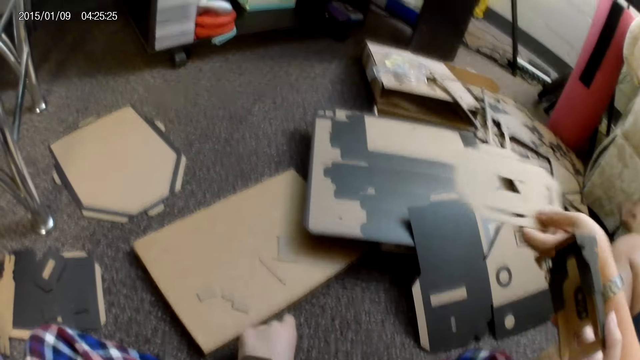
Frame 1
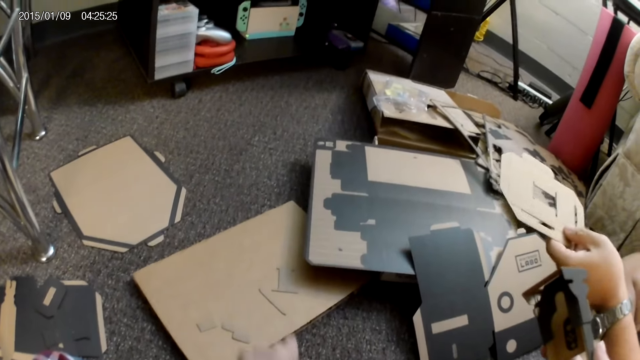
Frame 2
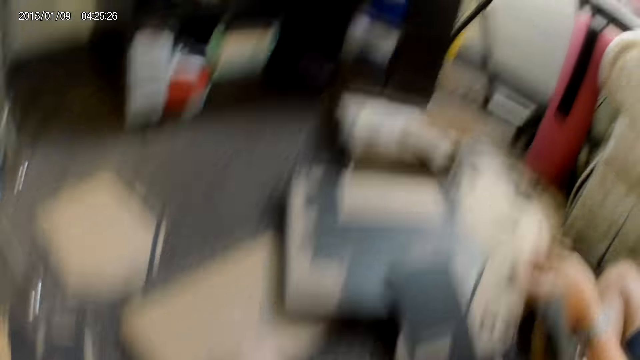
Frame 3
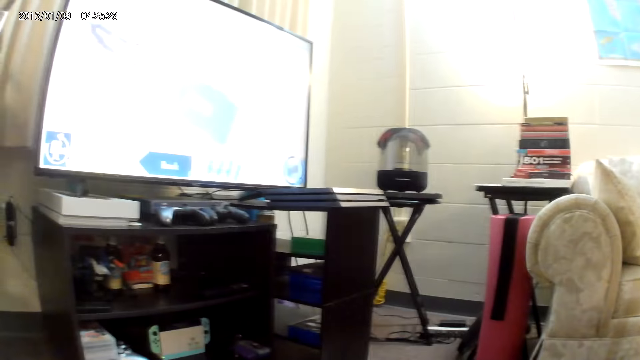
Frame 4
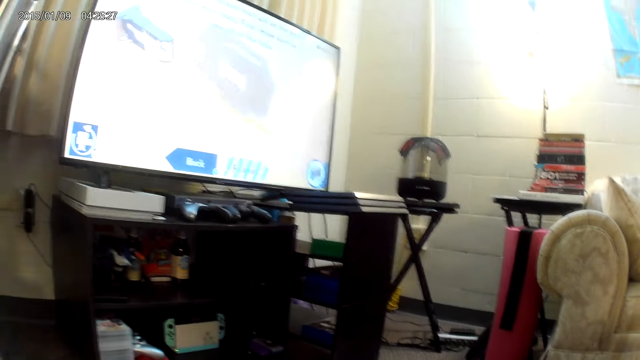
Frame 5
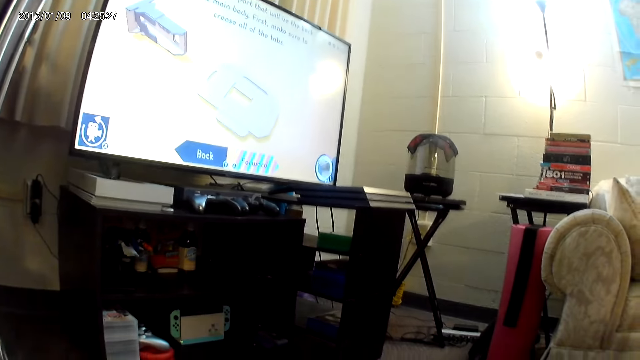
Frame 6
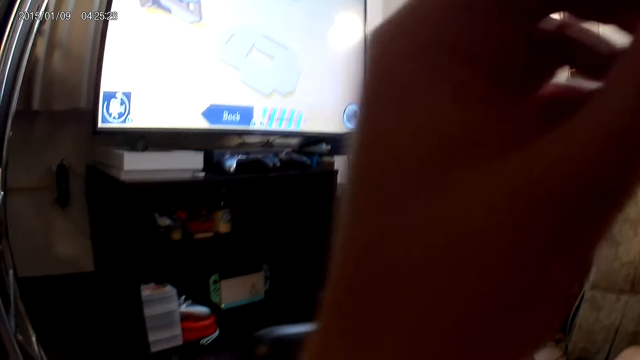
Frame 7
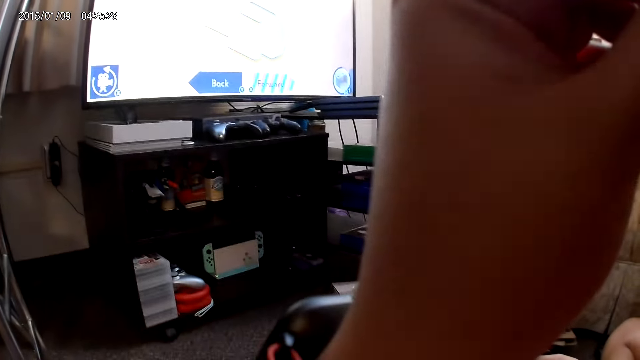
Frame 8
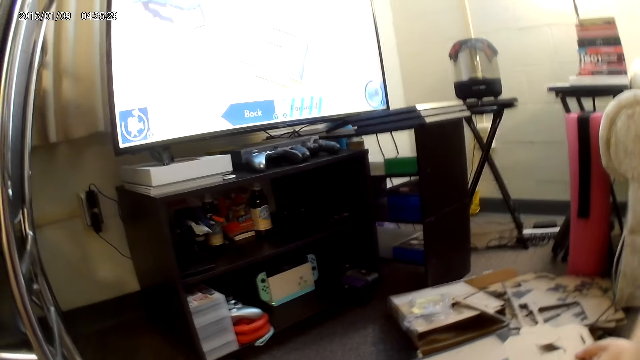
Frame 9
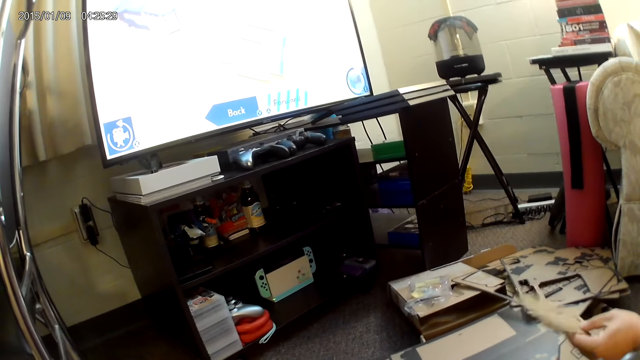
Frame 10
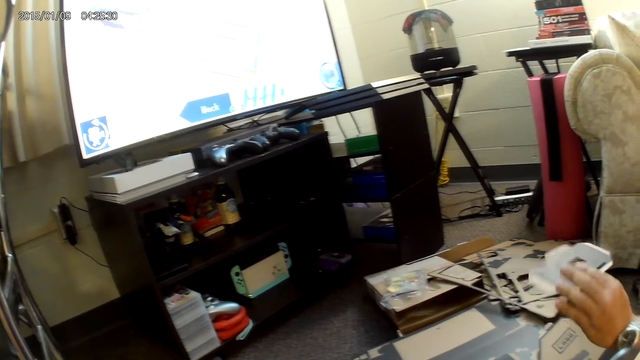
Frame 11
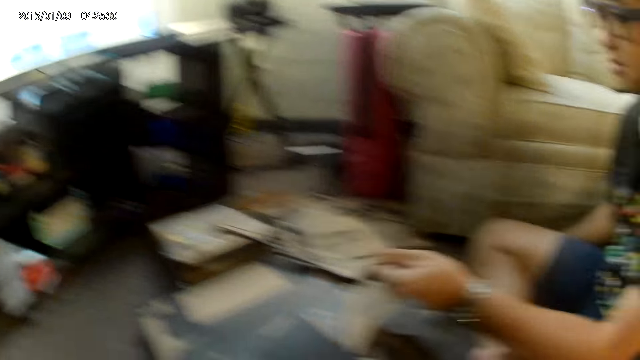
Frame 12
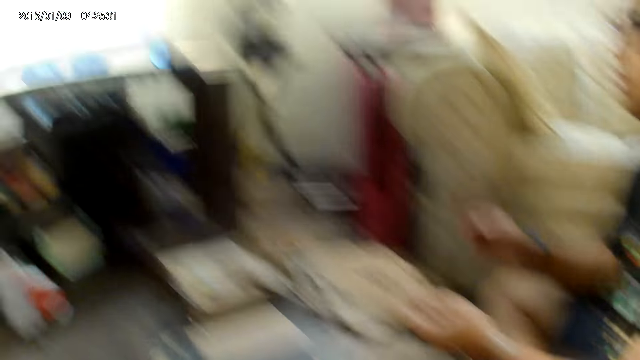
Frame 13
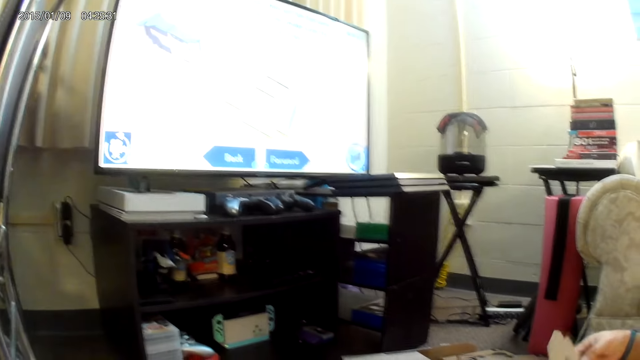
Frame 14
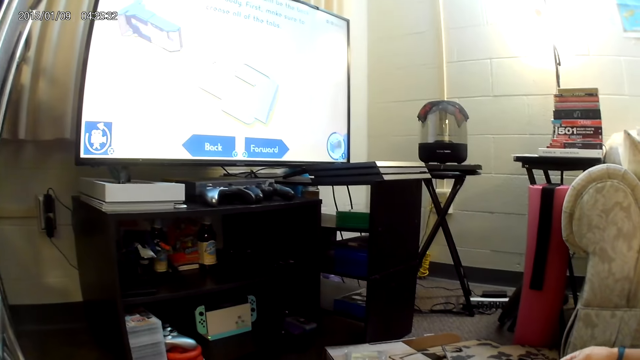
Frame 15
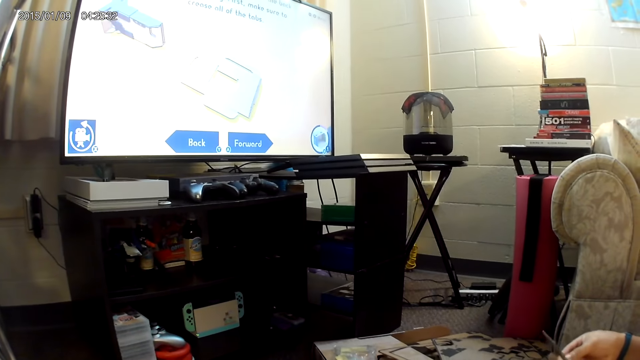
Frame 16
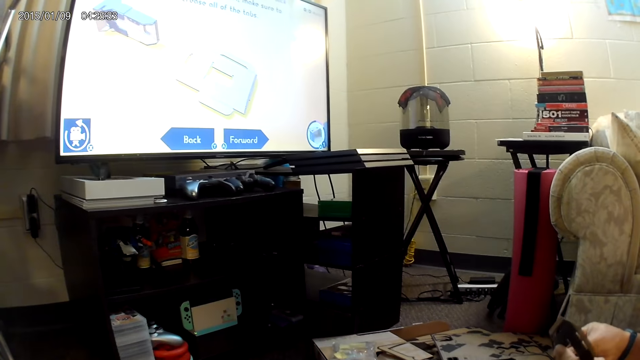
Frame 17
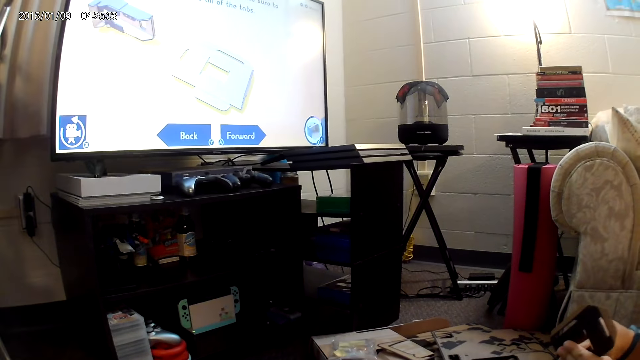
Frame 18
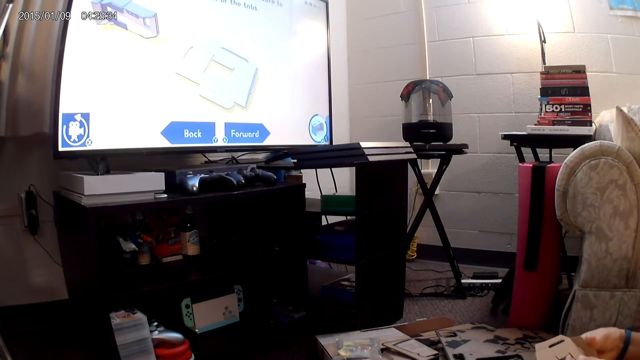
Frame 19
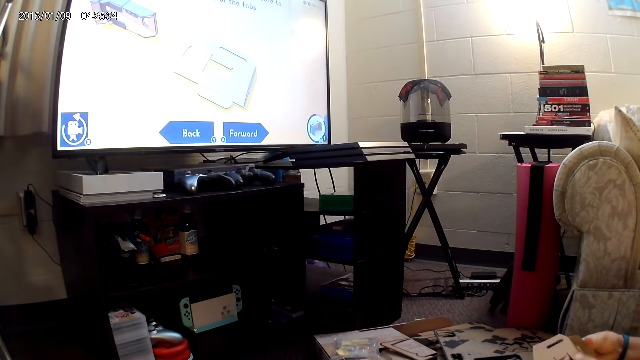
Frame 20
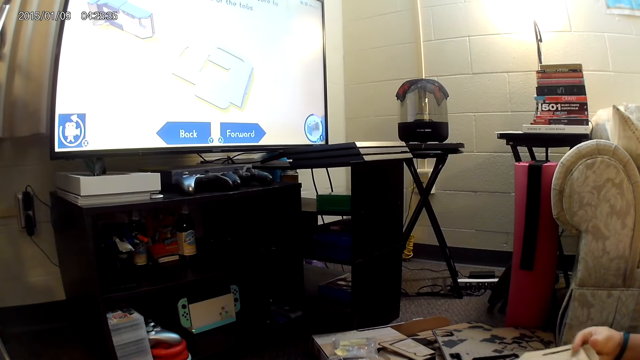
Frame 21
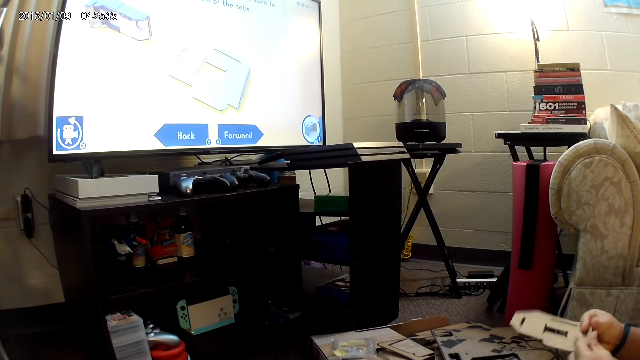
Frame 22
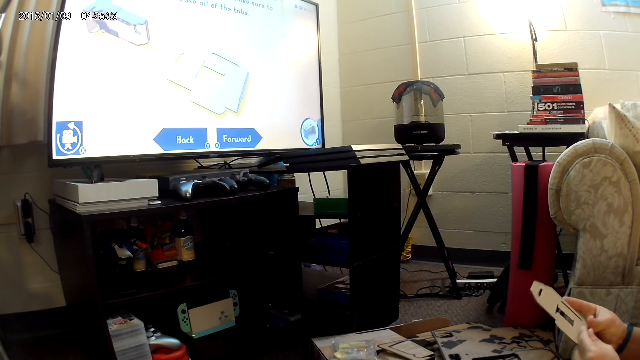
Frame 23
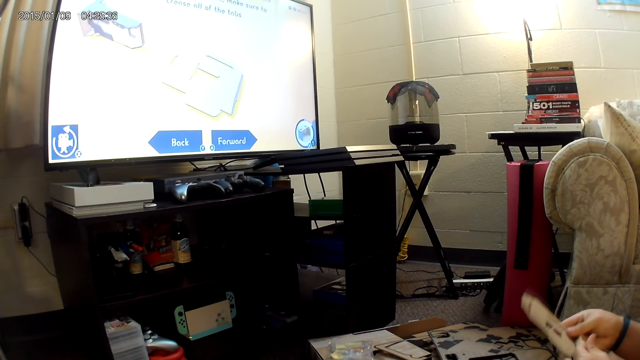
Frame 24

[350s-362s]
The camera wearer picks a piece of a cardbox on the floor. She touches the head-mount camera with her left hand. A man turns a cardbox. The man holds the cardboard piece with his left hand. He assembles the cardboard piece with both hands. He folds the cardbox.

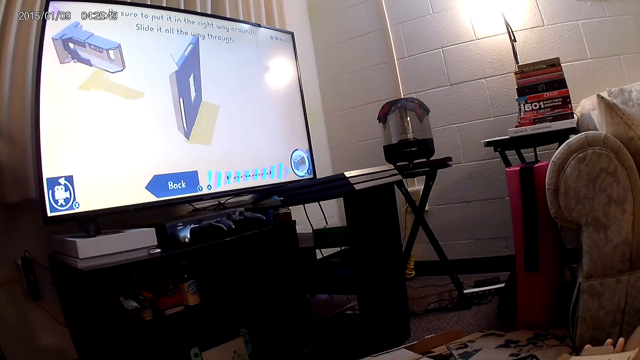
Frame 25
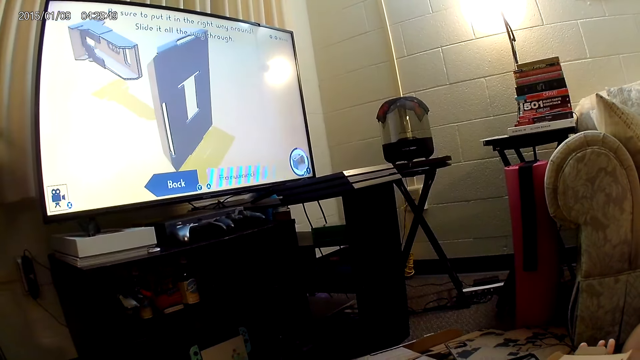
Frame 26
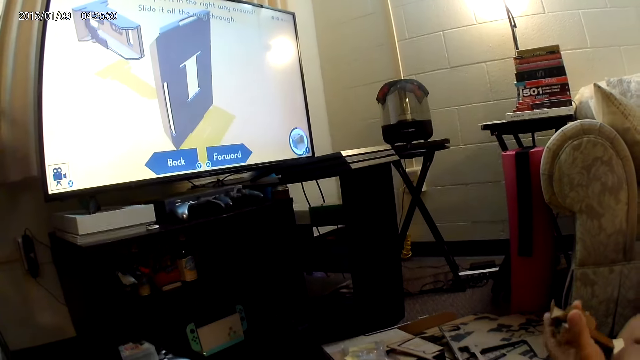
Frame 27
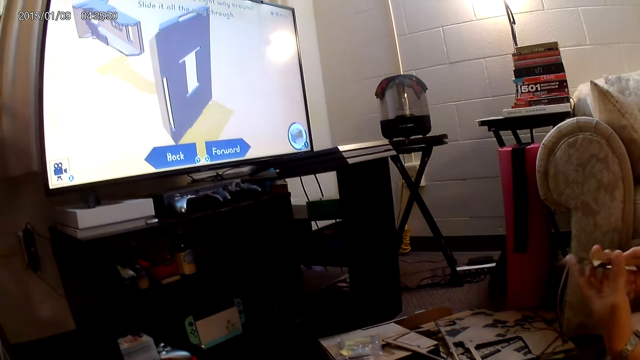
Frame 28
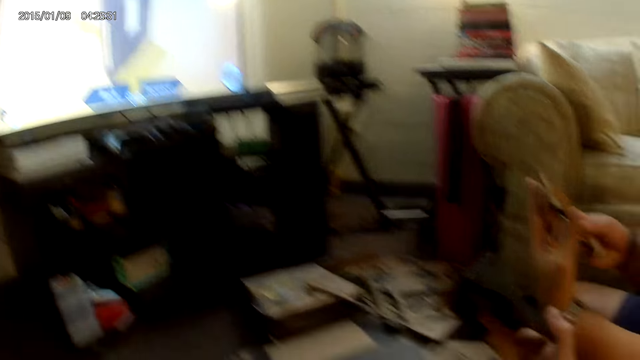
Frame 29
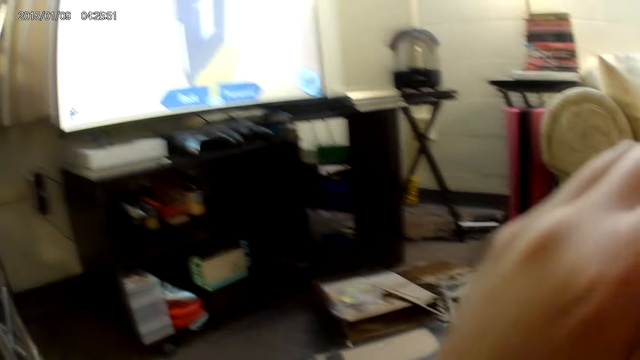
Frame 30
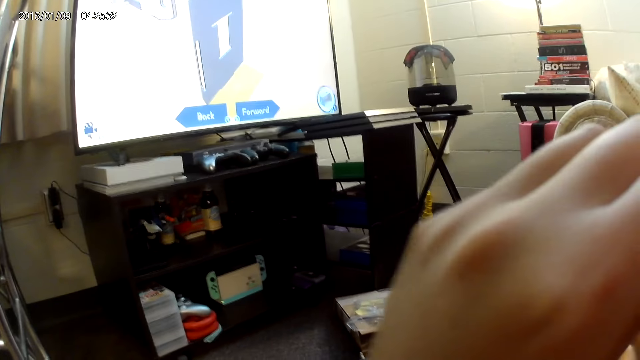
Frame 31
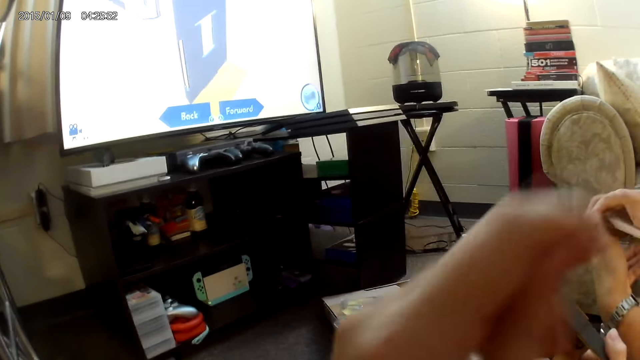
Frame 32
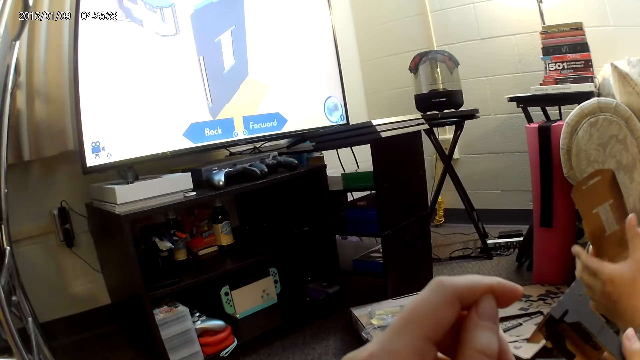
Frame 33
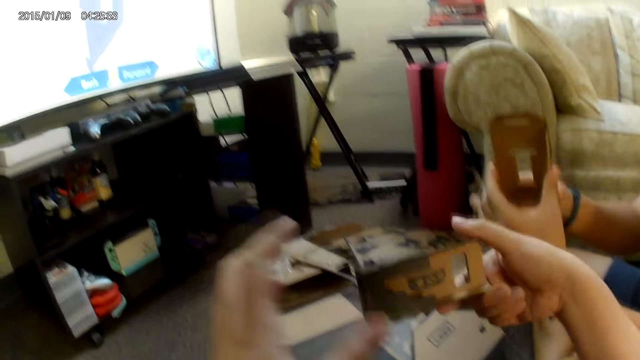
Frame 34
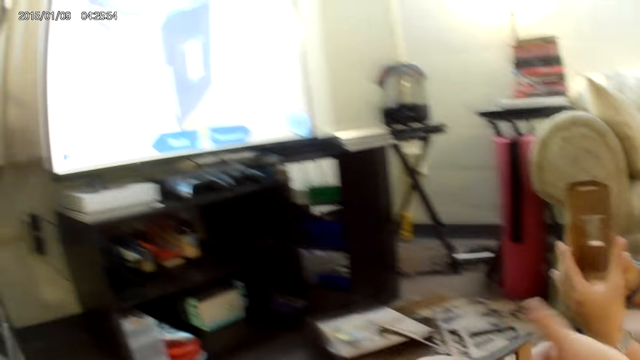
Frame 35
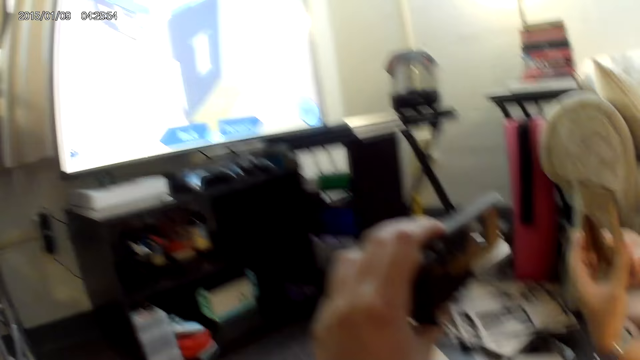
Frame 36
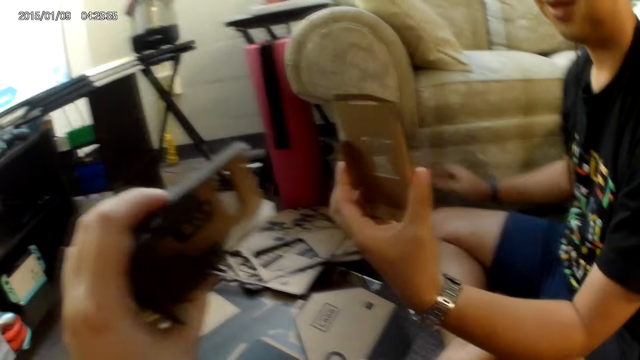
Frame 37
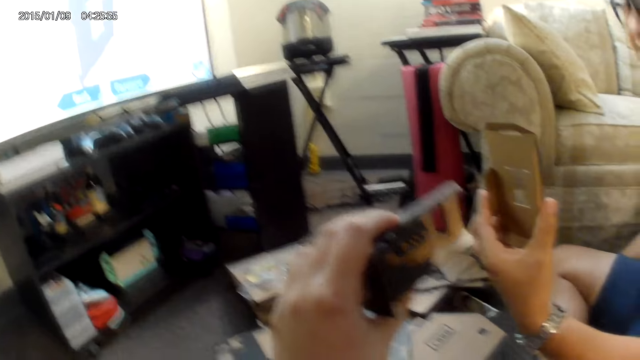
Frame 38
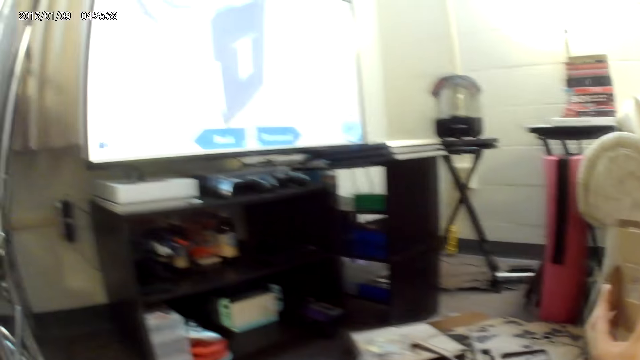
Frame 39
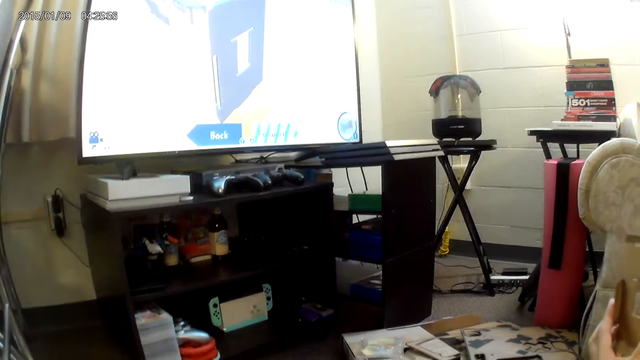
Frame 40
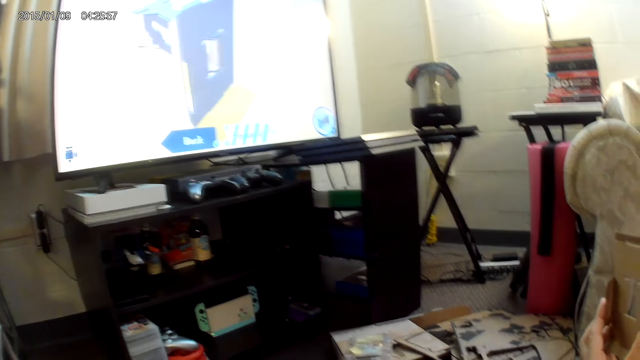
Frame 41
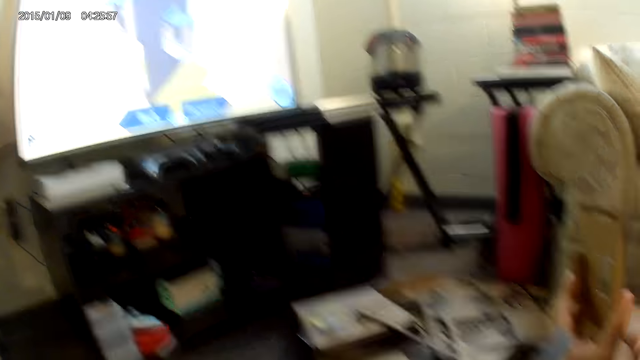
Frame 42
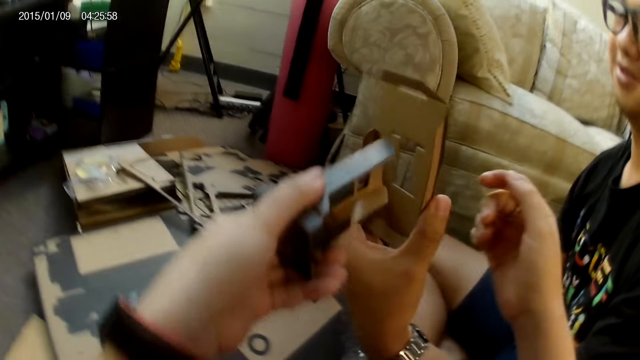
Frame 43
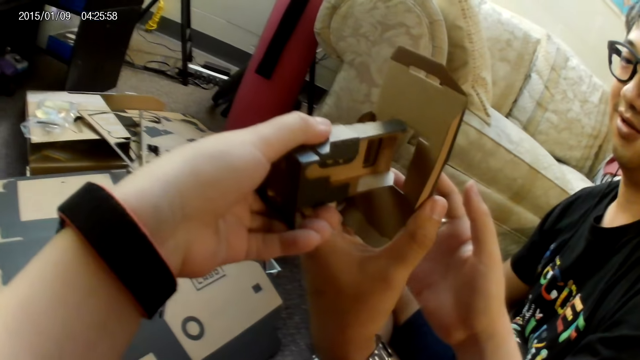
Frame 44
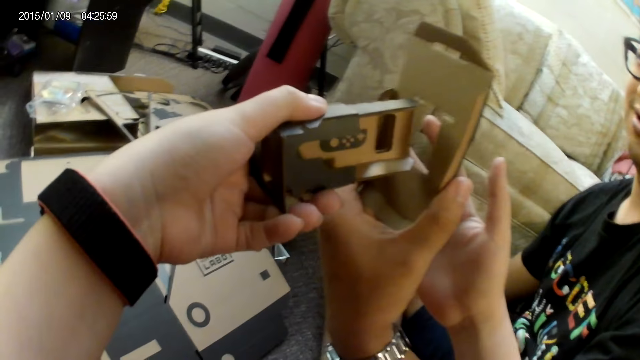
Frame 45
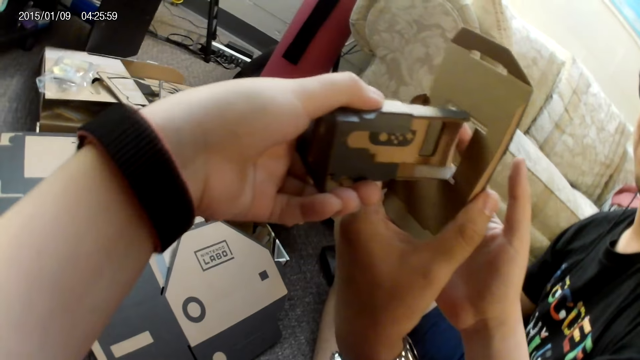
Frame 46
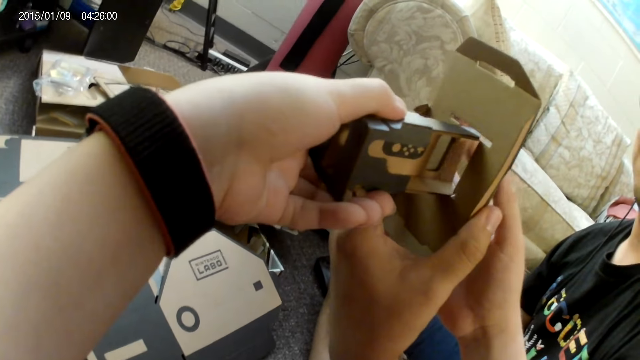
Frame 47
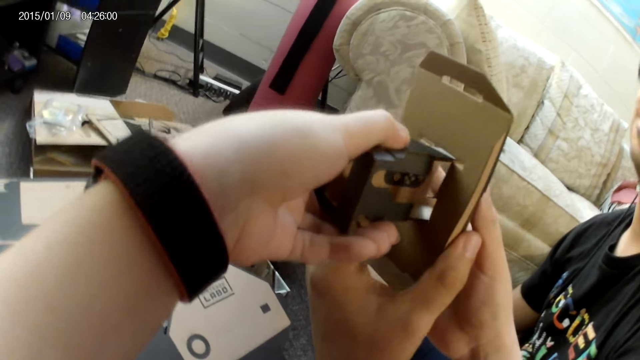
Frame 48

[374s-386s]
The camera wearer rubs her forehead with her left hand. She touches the face. The man holds the cardboard piece with both hands. The camera wearer holds the assembled cardboard piece with both hands. She holds the assembled cardboard piece with her left hand. The man holds the cardboard piece with his left hand. He plays a cardbox game. The camera wearer inserts the assembled cardboard piece into the cardboard piece in the left hand of the man with both hands. She sticks cardboxes together.
